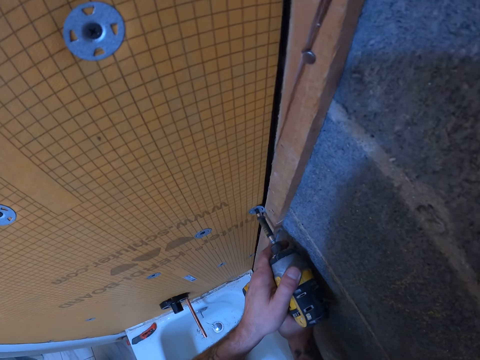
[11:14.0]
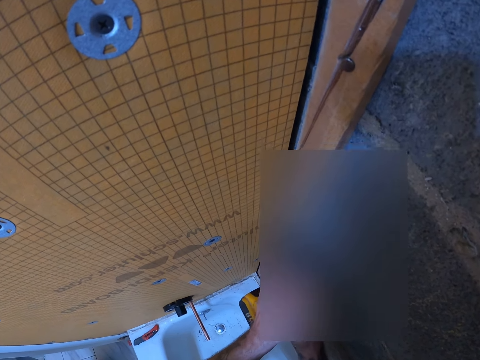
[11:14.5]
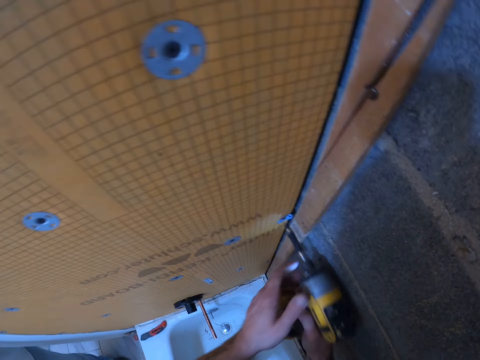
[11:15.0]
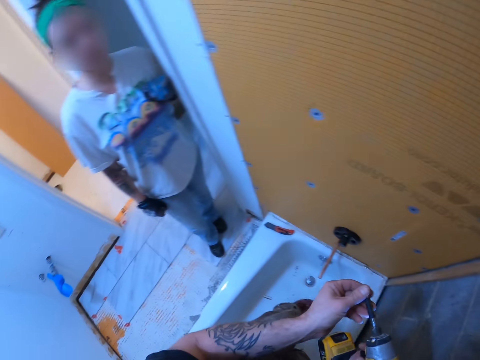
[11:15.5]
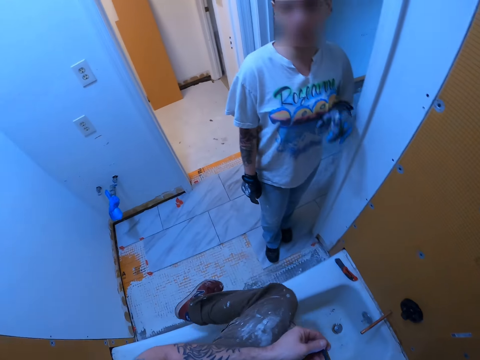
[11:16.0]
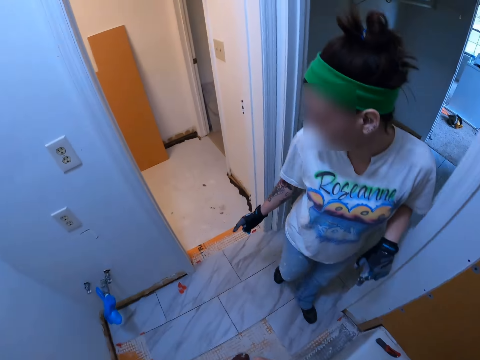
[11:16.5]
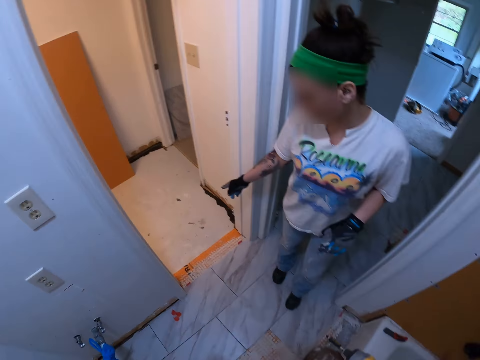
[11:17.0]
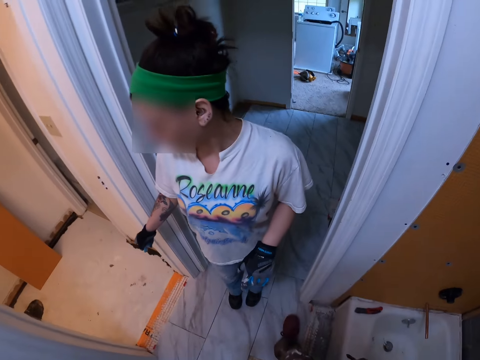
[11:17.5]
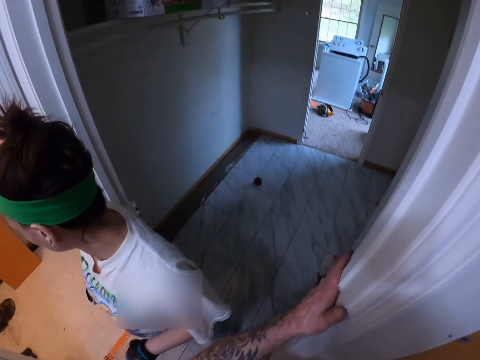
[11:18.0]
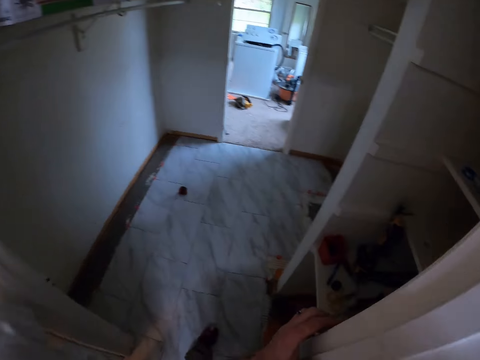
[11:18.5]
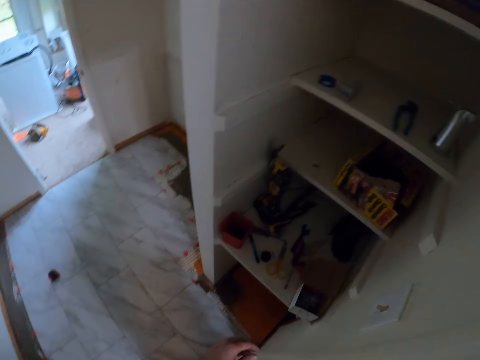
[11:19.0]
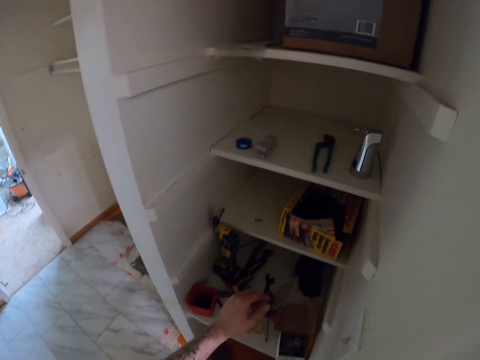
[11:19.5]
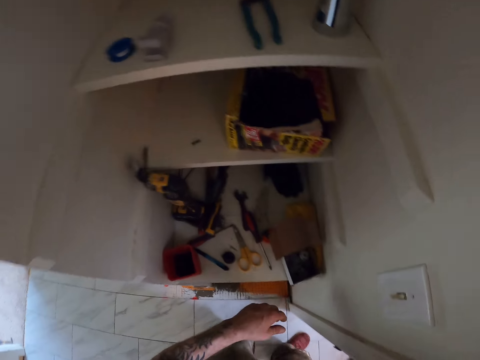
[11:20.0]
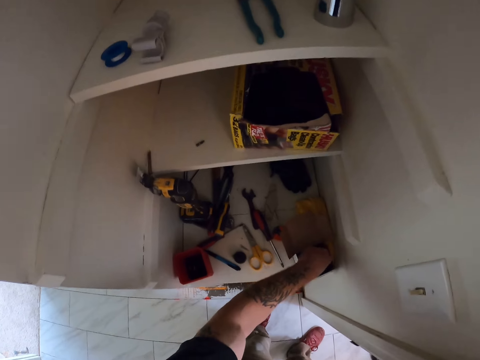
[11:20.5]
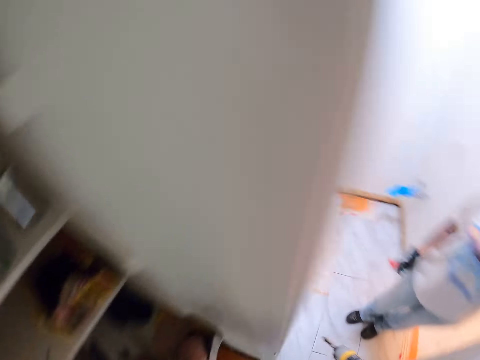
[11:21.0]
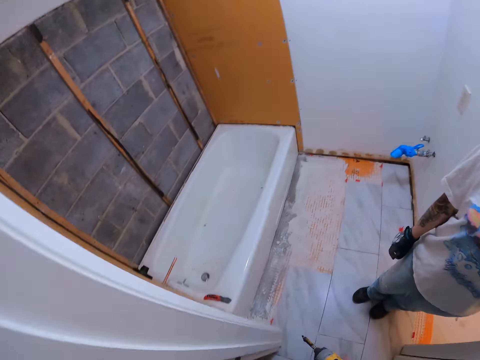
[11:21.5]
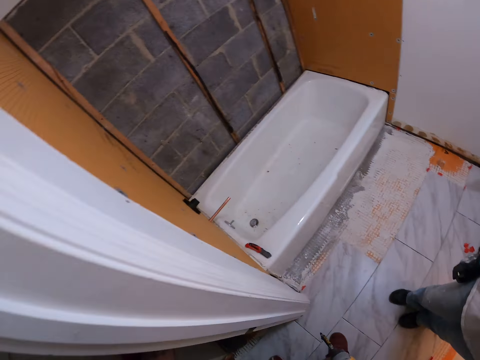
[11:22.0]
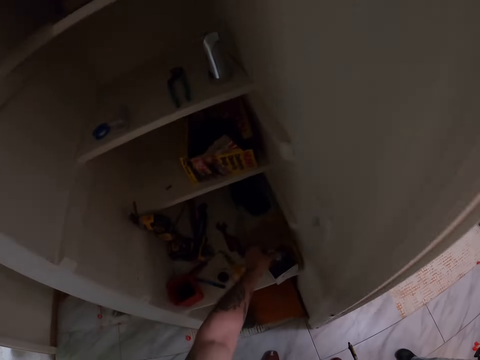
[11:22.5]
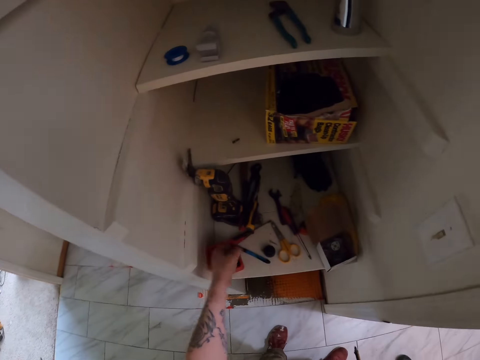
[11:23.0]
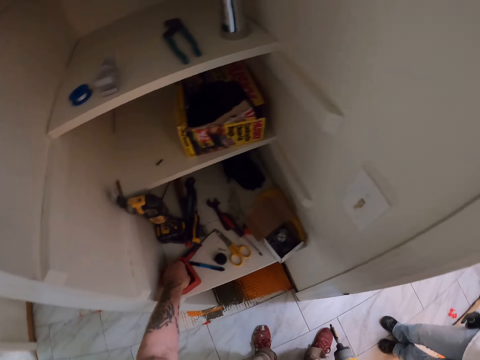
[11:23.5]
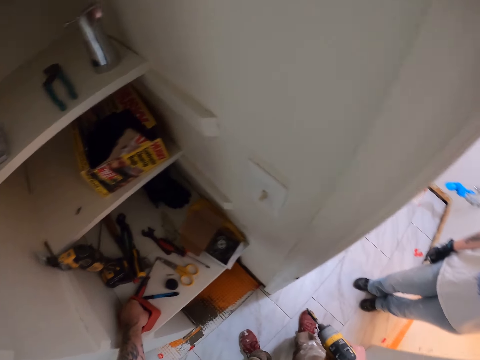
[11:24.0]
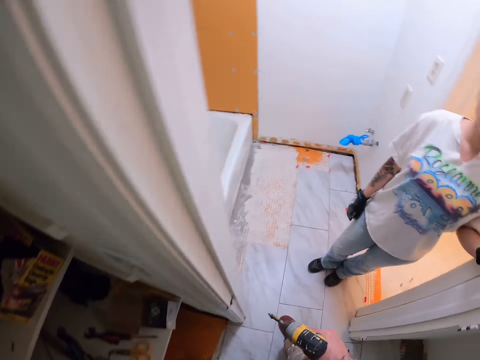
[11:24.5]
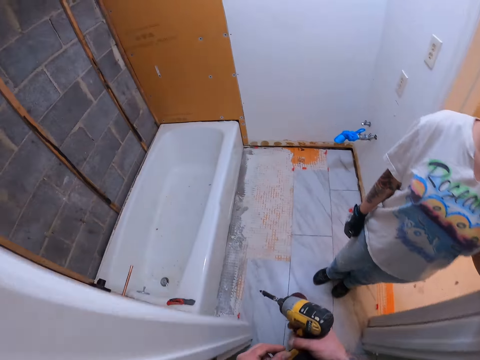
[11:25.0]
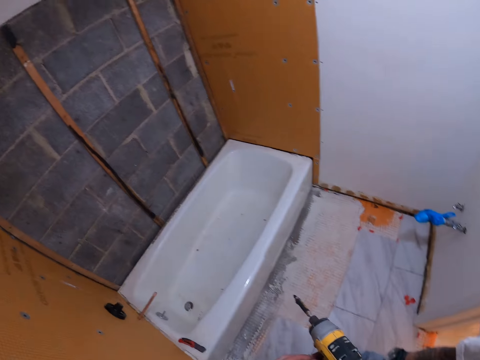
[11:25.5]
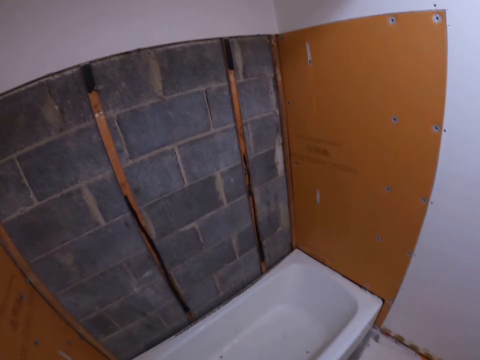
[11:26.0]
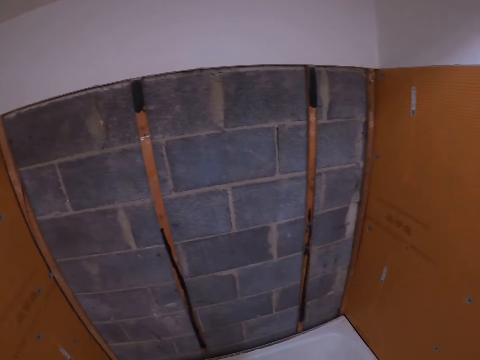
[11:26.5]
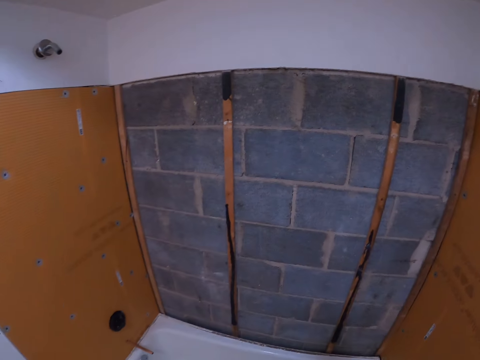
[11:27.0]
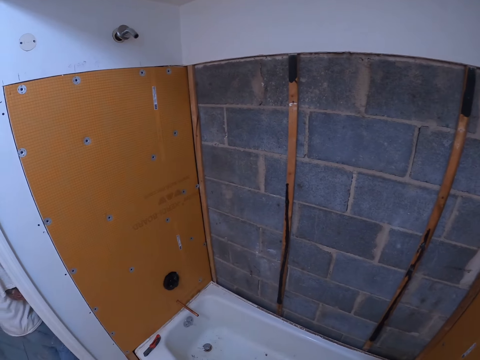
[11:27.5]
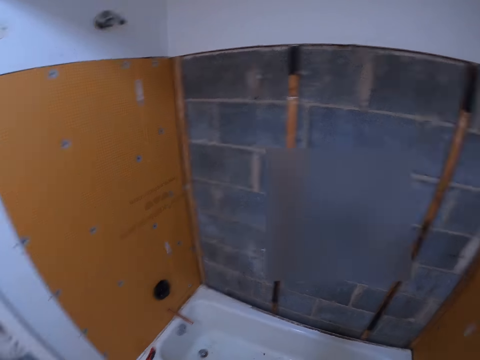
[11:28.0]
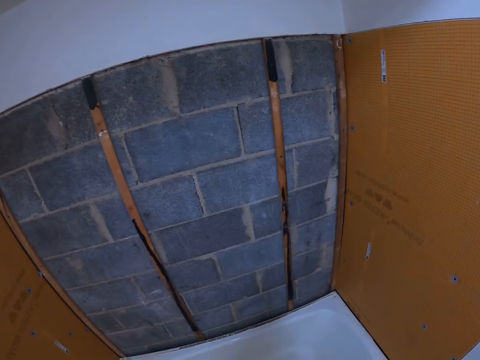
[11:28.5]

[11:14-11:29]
A person points at a floor. The camera wearer touches a wall. They pick up some tile backer washers from the carton on a shelf. They take something.

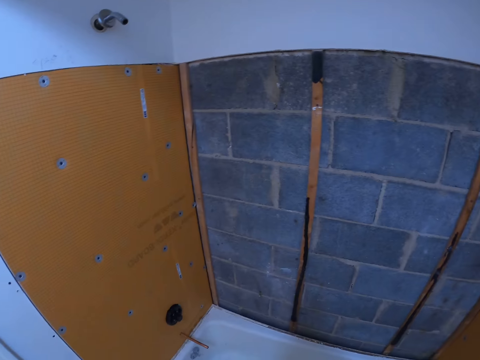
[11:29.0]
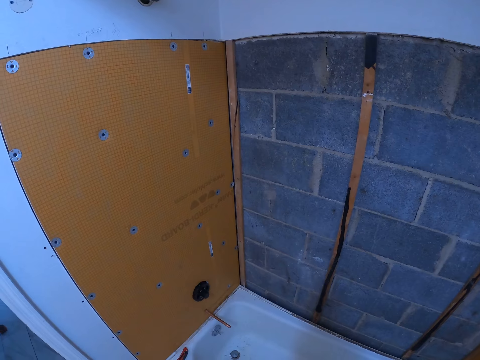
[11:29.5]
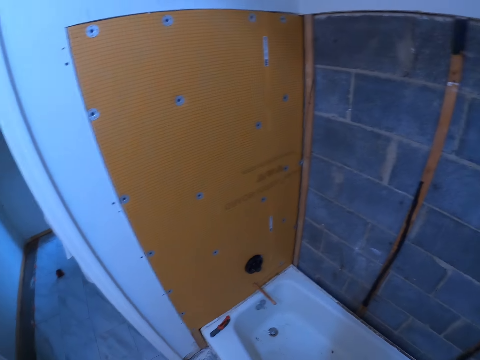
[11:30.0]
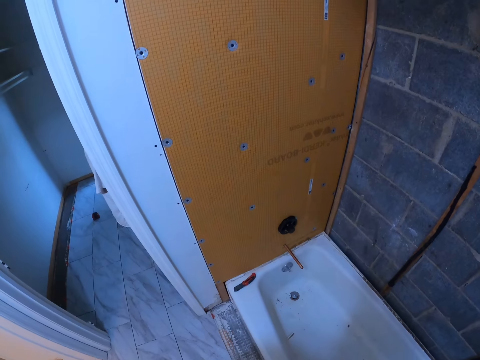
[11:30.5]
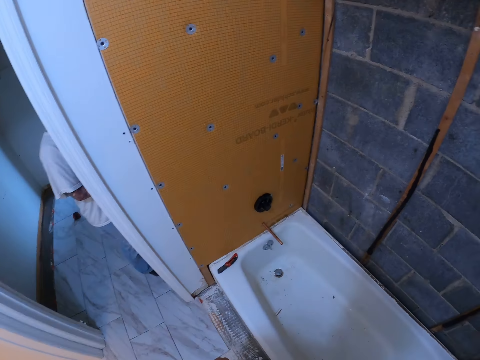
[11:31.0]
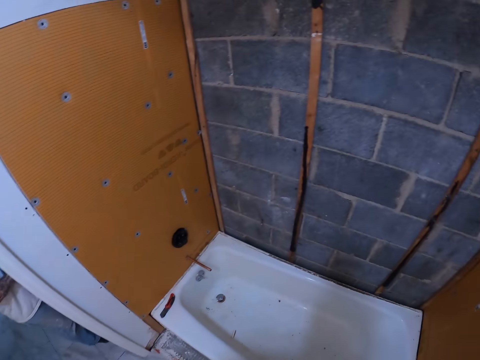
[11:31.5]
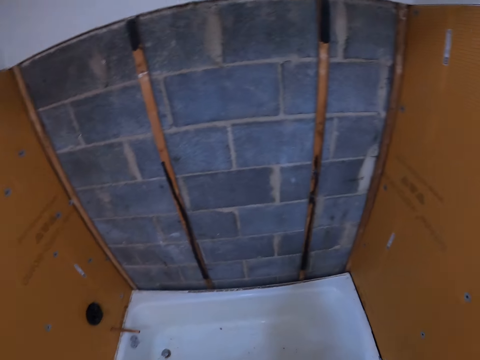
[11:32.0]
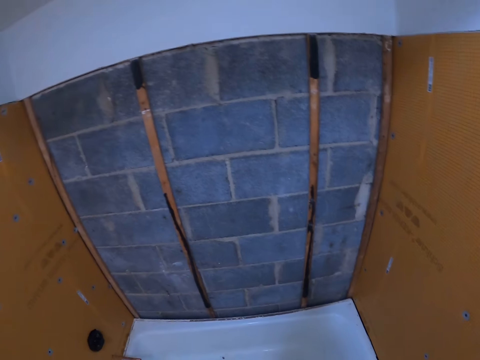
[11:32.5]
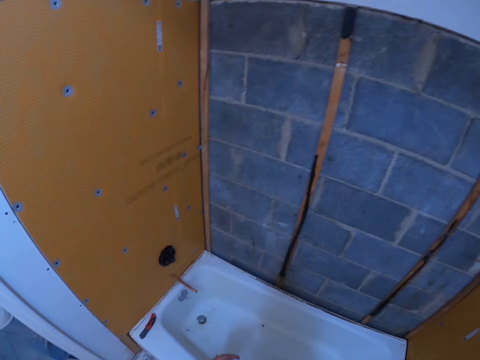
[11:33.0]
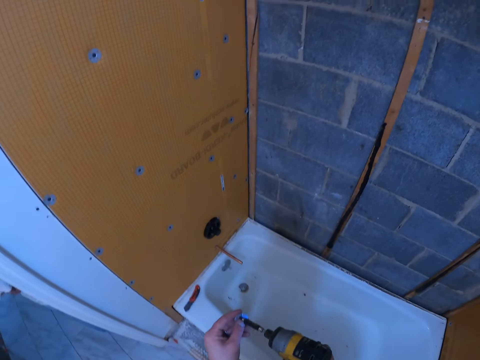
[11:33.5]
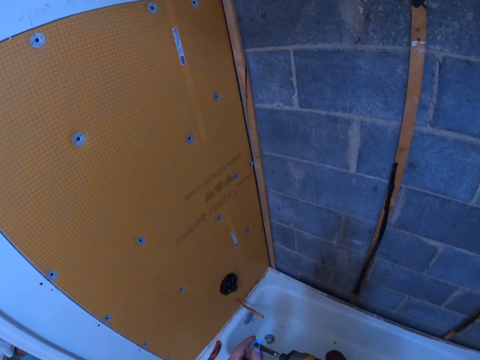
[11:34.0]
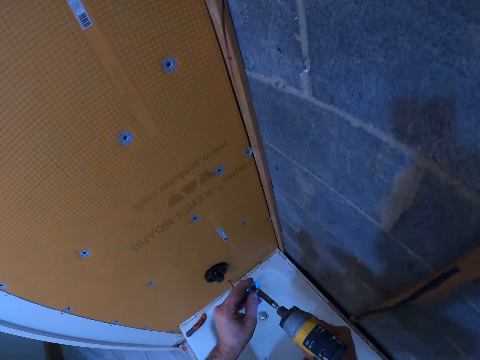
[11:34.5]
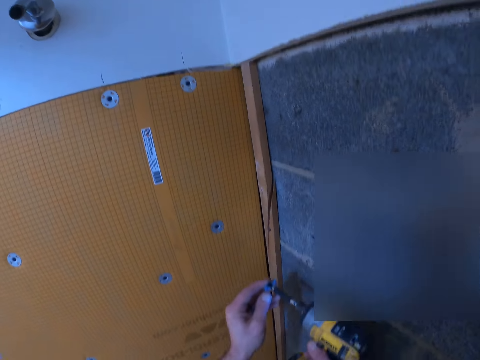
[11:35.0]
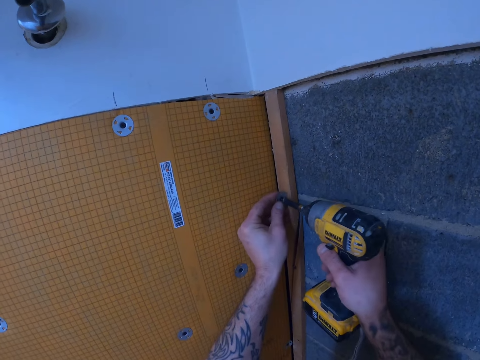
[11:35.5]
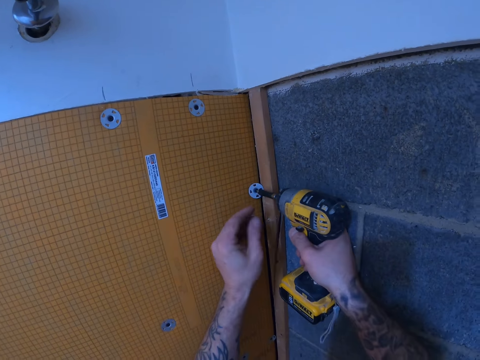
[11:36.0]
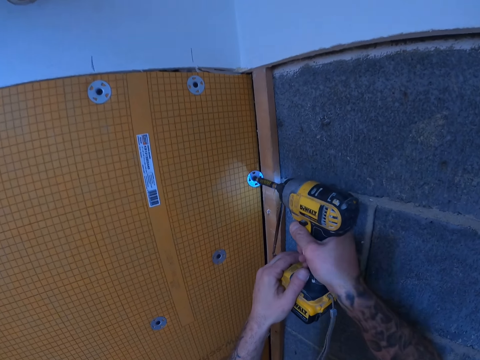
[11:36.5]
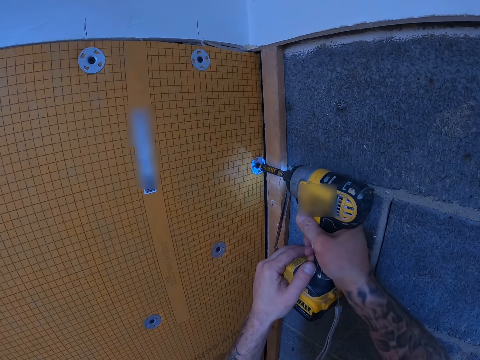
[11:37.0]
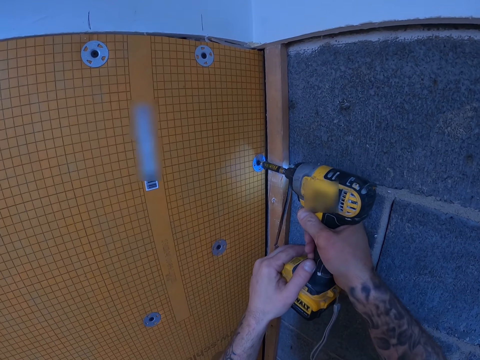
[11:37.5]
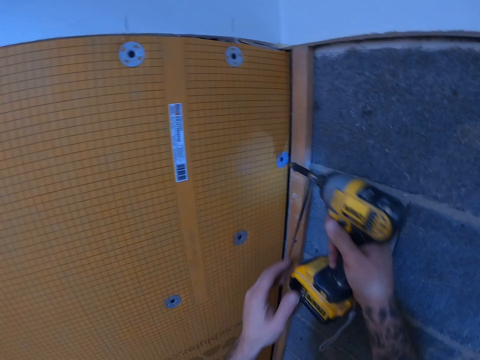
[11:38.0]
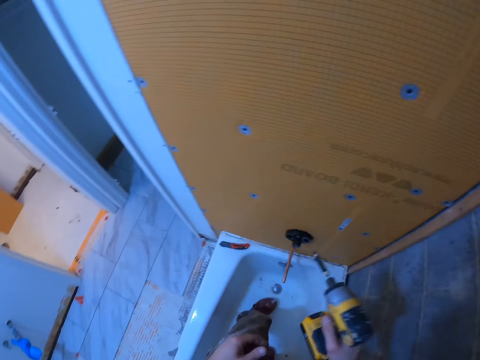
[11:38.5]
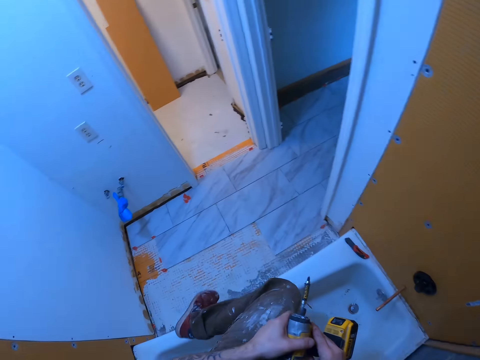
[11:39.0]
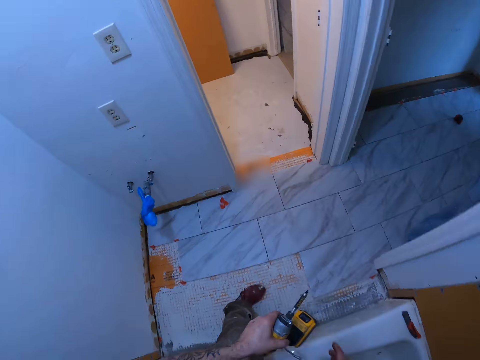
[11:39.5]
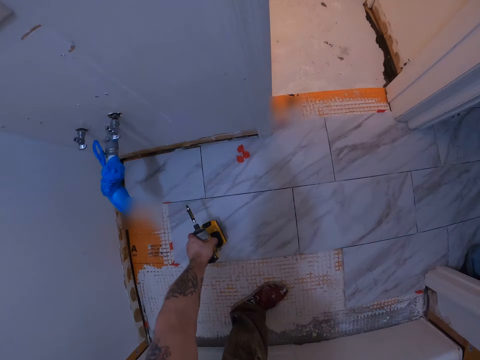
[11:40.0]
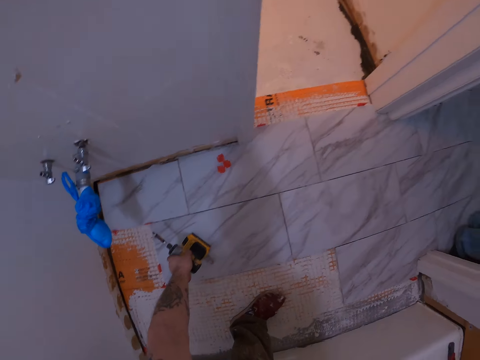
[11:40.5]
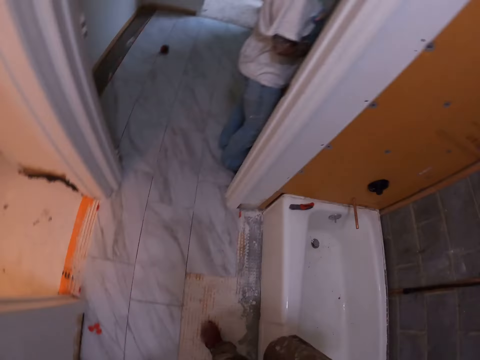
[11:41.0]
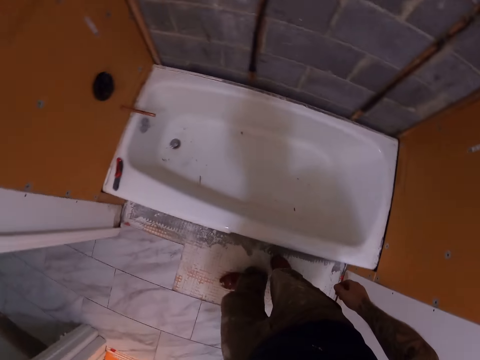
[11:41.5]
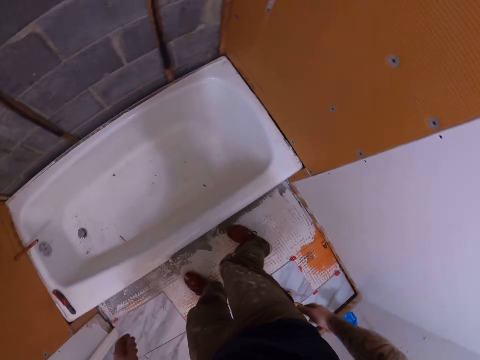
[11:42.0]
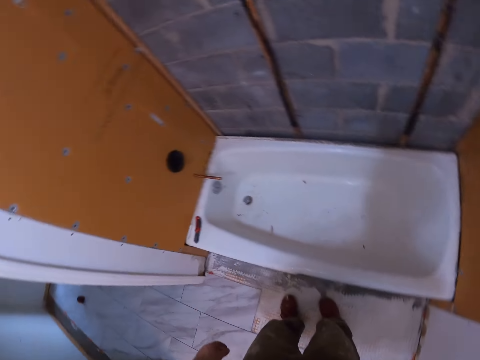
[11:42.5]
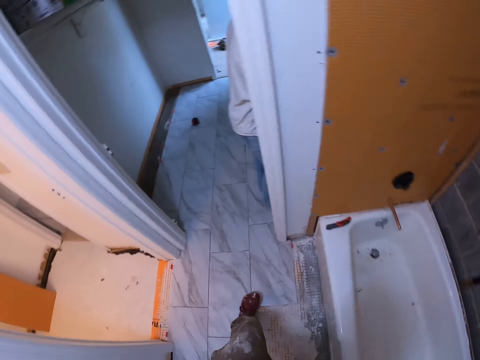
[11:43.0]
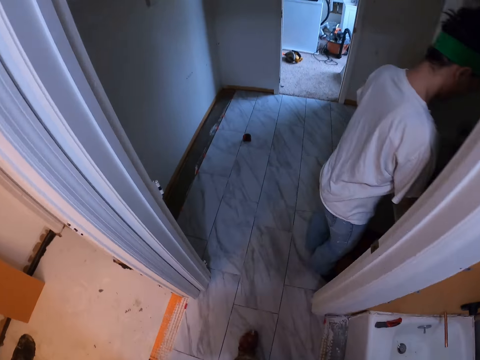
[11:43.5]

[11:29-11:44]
The camera wearer fixes a tile backer washer to the mouth of the hand drill. They drill the tile backer washer to the tile backer board. They drop the hand drill on the floor.
